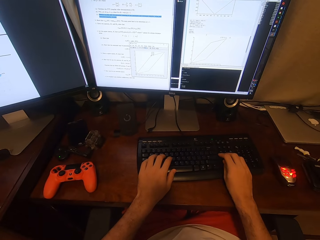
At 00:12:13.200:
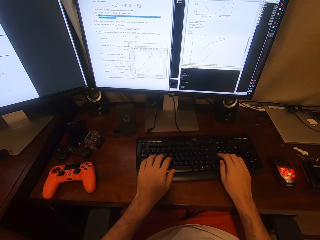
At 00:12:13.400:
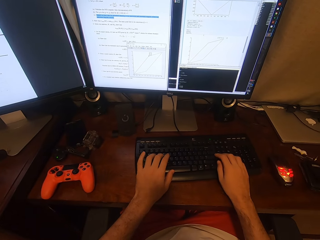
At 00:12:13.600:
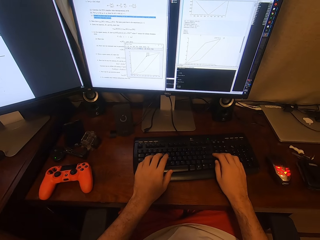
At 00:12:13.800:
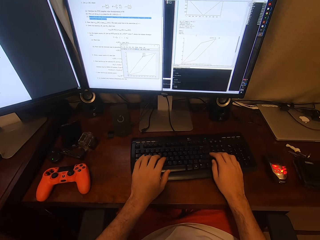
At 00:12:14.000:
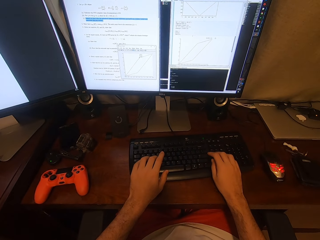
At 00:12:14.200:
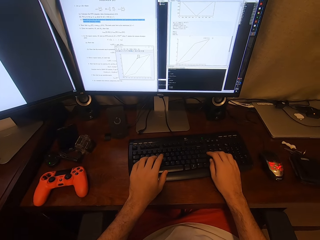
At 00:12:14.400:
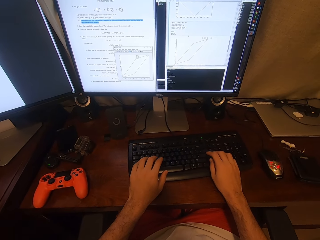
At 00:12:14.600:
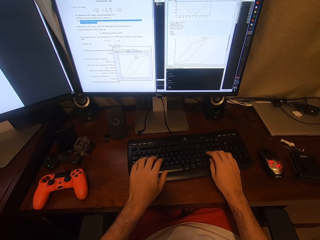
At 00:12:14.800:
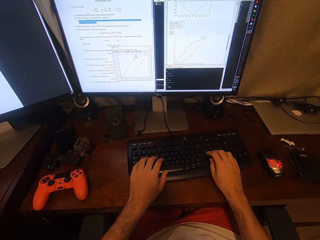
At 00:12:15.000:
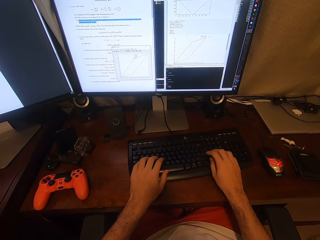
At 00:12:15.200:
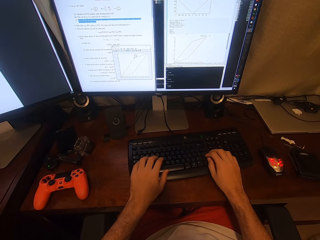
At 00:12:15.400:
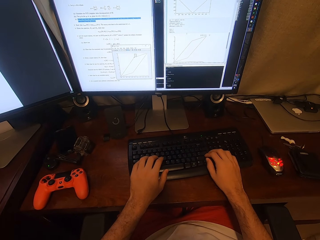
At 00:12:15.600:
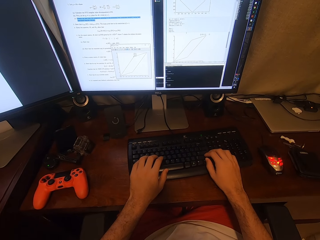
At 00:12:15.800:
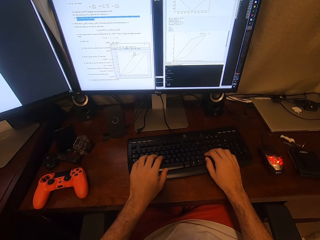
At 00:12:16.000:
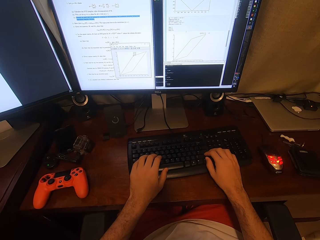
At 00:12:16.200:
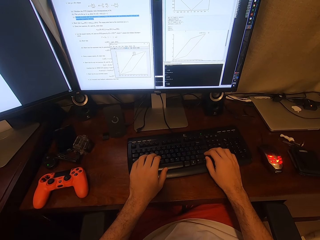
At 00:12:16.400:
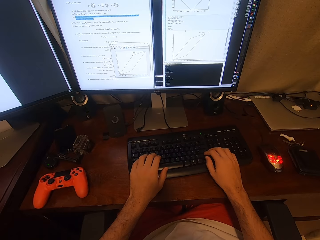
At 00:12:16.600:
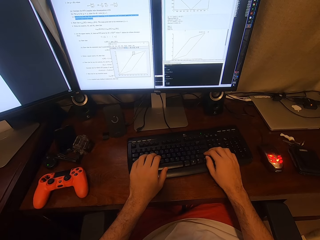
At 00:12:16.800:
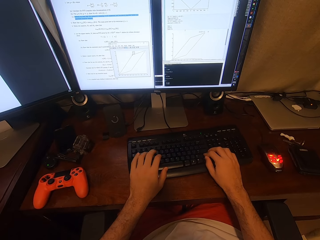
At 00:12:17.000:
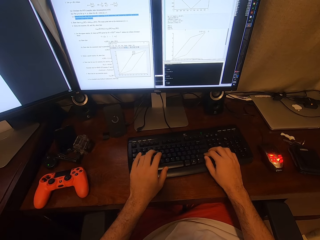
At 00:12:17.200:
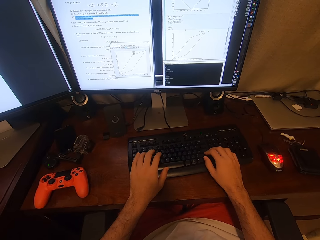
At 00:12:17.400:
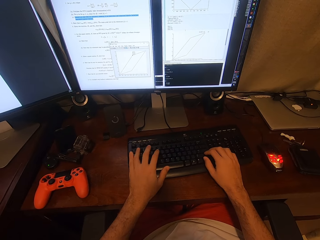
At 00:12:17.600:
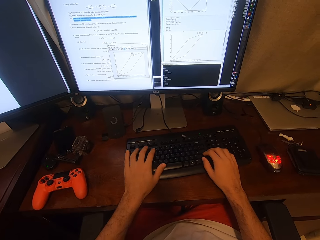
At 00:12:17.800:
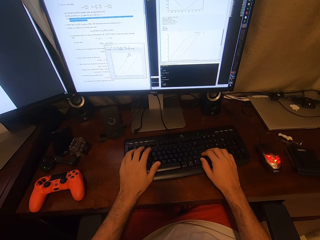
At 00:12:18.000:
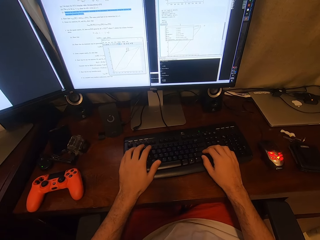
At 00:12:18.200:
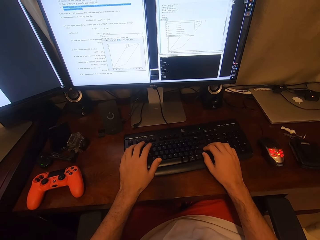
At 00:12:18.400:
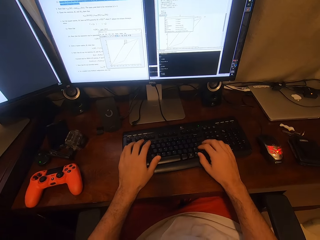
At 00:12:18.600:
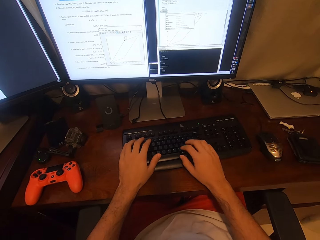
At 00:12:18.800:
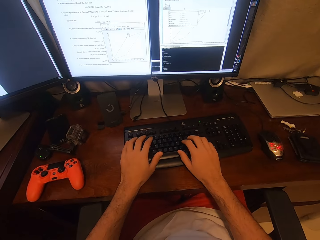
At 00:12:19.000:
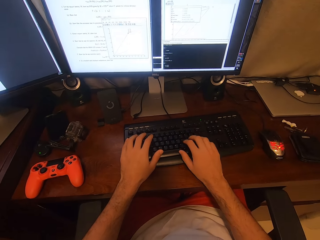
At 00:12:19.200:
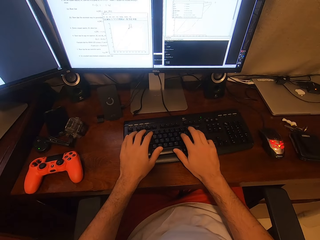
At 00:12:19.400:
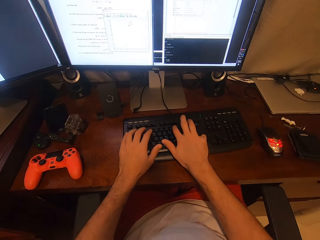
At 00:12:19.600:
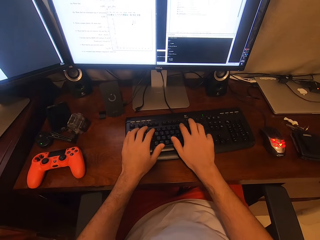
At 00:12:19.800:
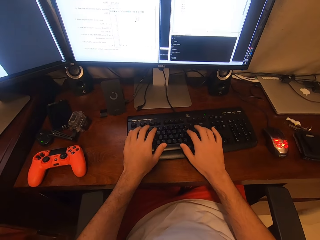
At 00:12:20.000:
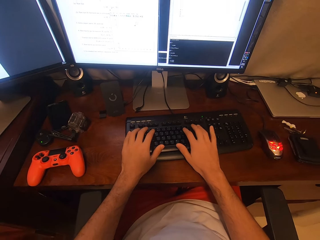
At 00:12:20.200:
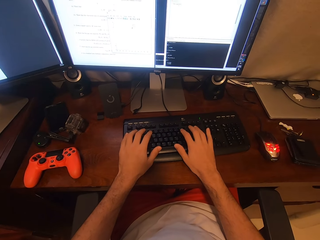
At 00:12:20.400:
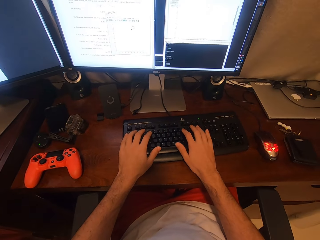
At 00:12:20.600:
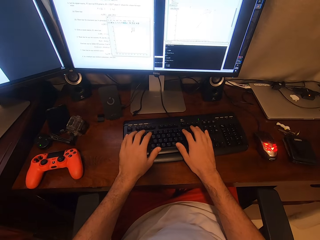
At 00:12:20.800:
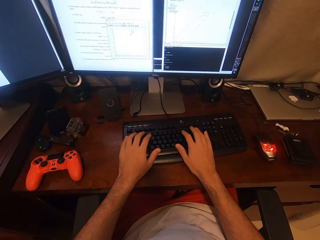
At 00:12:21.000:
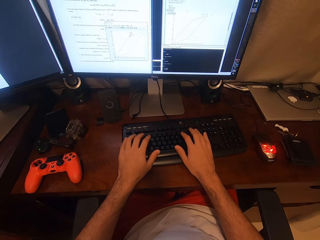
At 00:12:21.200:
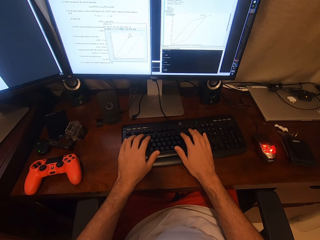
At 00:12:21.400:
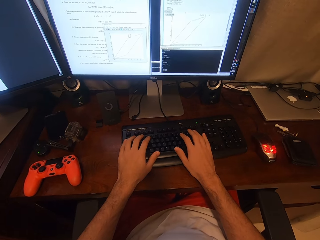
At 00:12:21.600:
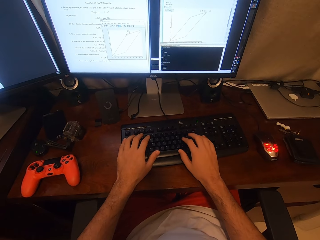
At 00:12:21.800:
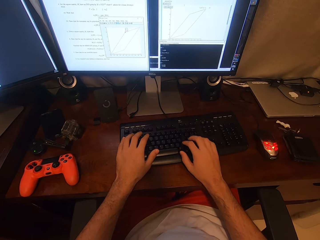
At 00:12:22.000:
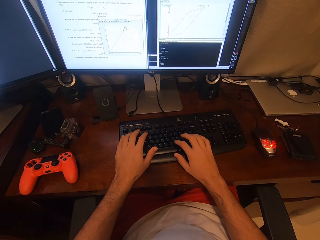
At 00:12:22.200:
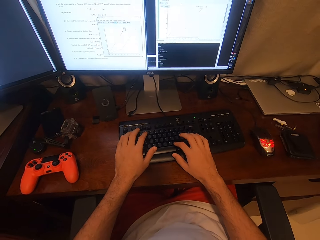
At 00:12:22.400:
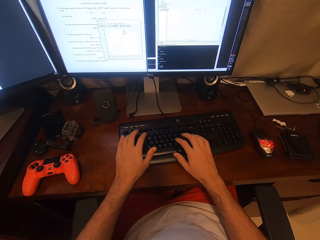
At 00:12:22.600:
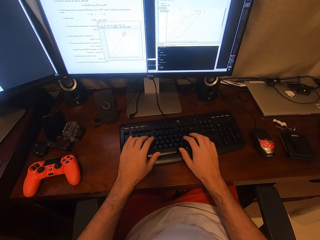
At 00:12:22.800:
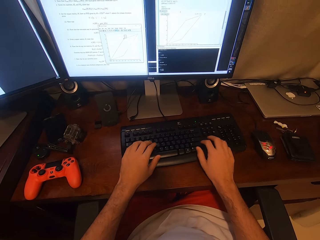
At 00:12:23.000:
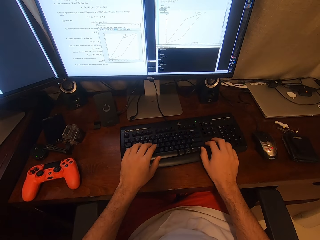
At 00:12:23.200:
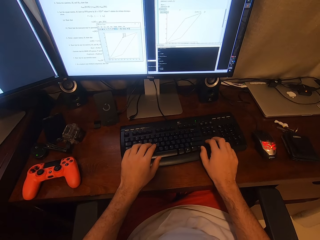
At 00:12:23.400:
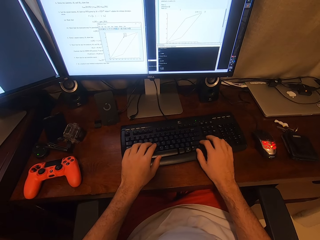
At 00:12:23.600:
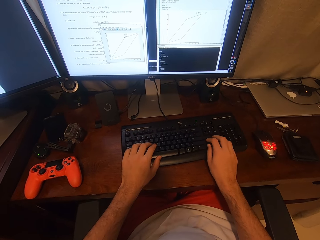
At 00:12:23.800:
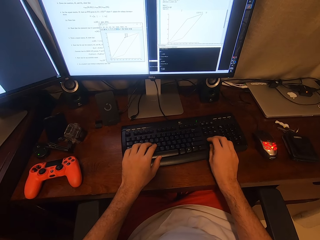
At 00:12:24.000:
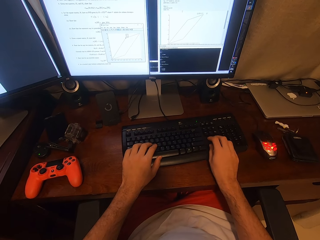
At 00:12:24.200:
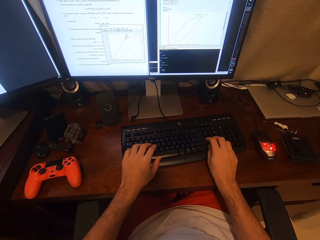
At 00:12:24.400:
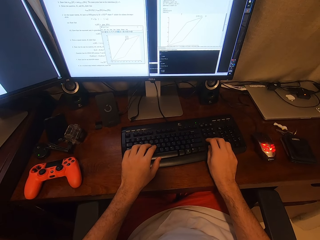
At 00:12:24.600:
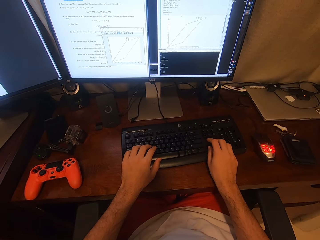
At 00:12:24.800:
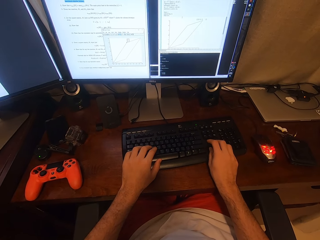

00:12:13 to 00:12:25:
The camera wearer types on the keyboard.

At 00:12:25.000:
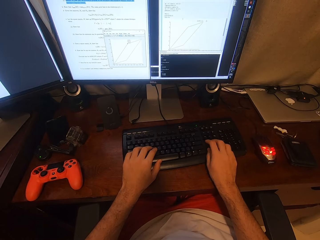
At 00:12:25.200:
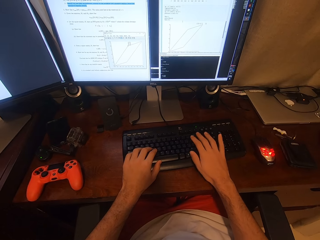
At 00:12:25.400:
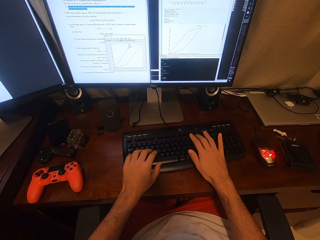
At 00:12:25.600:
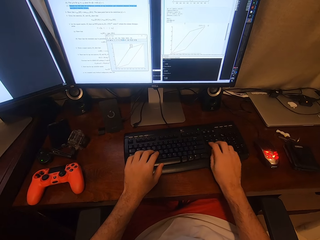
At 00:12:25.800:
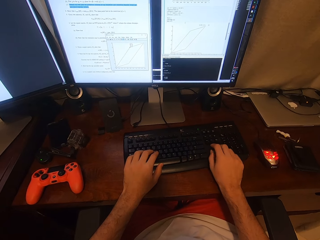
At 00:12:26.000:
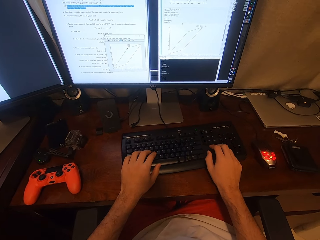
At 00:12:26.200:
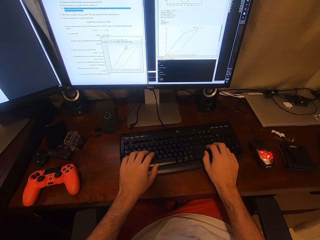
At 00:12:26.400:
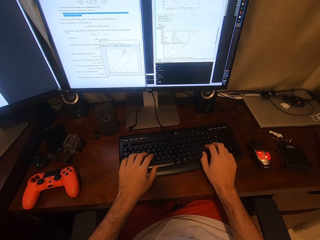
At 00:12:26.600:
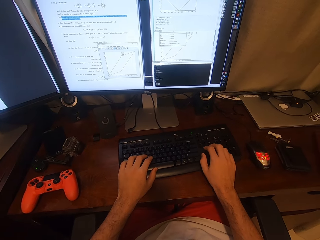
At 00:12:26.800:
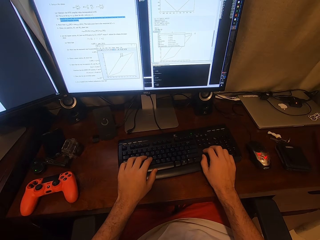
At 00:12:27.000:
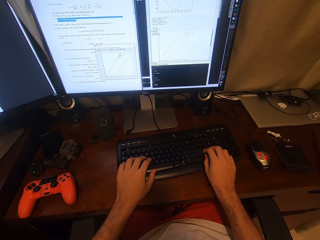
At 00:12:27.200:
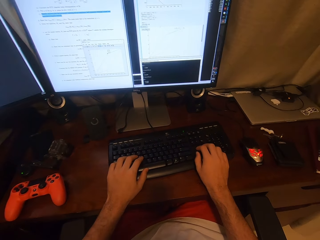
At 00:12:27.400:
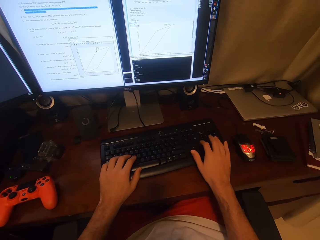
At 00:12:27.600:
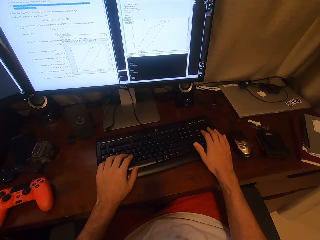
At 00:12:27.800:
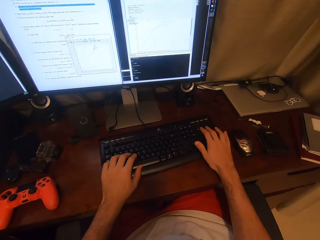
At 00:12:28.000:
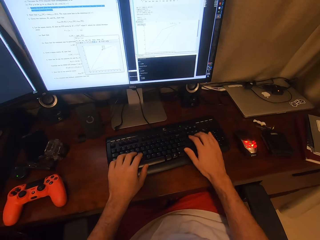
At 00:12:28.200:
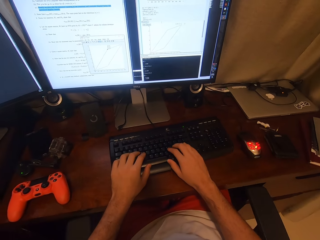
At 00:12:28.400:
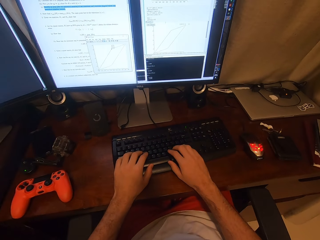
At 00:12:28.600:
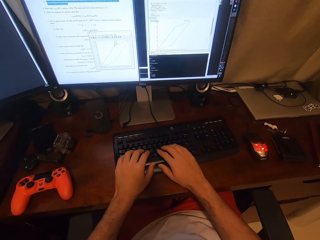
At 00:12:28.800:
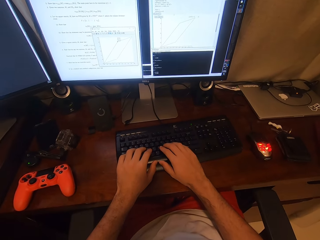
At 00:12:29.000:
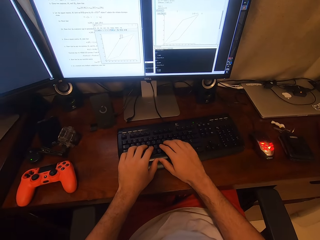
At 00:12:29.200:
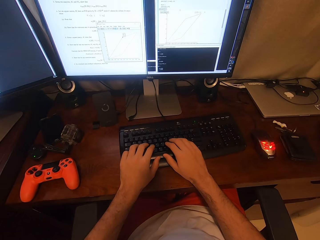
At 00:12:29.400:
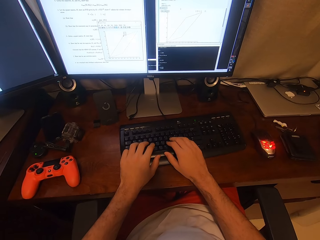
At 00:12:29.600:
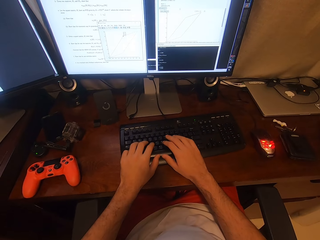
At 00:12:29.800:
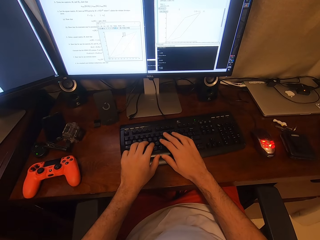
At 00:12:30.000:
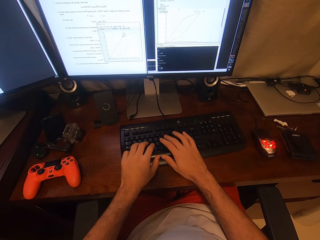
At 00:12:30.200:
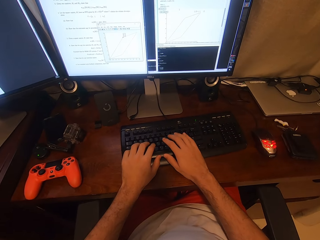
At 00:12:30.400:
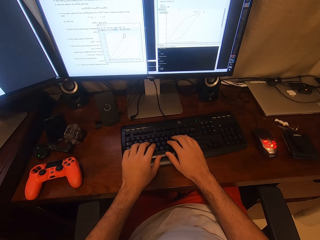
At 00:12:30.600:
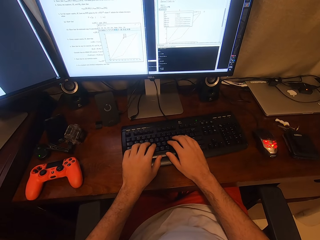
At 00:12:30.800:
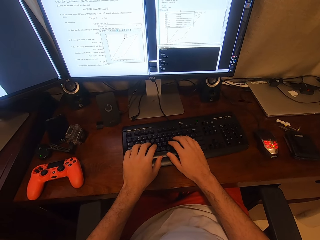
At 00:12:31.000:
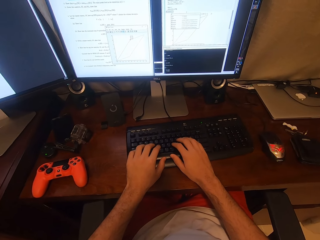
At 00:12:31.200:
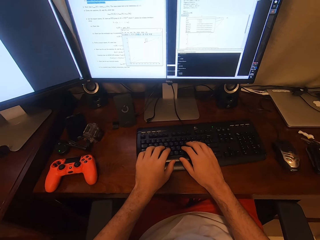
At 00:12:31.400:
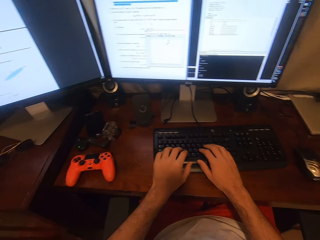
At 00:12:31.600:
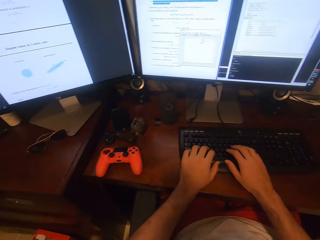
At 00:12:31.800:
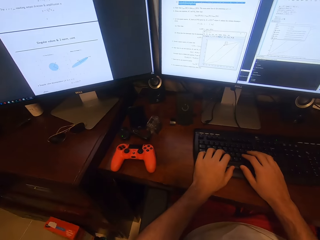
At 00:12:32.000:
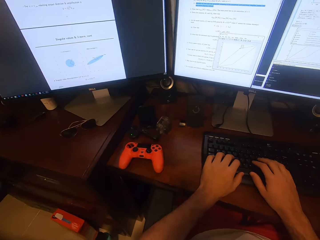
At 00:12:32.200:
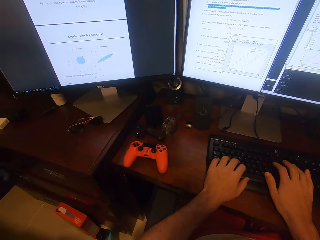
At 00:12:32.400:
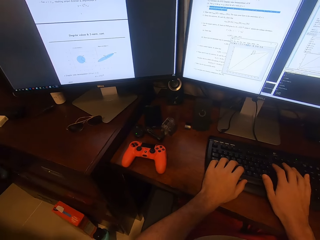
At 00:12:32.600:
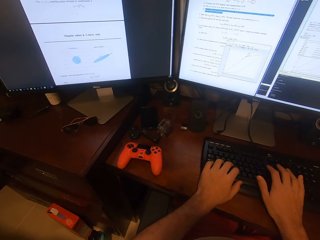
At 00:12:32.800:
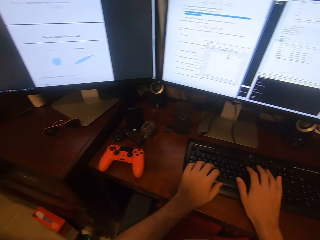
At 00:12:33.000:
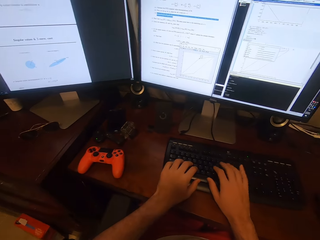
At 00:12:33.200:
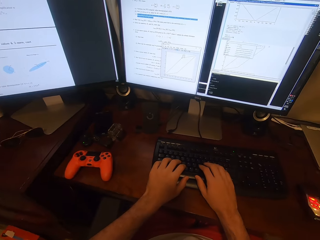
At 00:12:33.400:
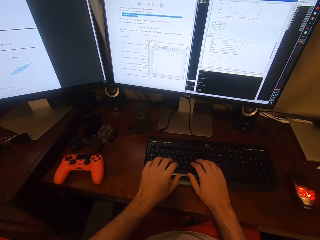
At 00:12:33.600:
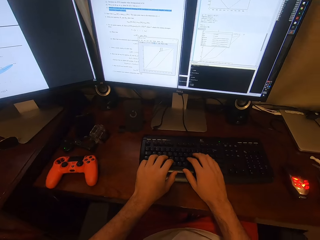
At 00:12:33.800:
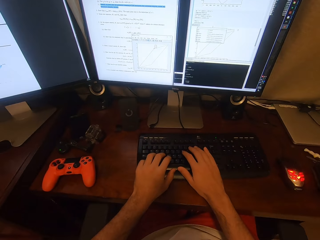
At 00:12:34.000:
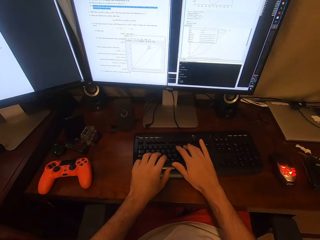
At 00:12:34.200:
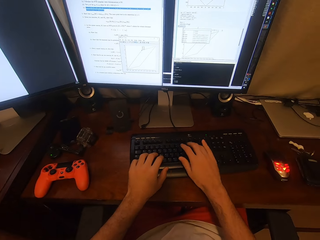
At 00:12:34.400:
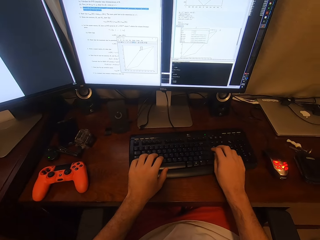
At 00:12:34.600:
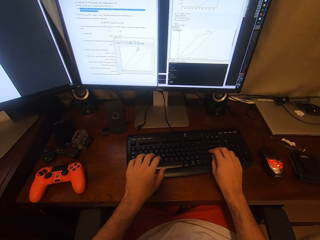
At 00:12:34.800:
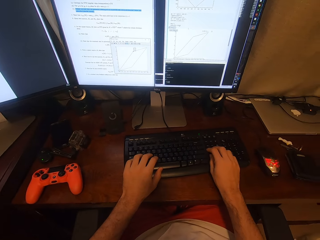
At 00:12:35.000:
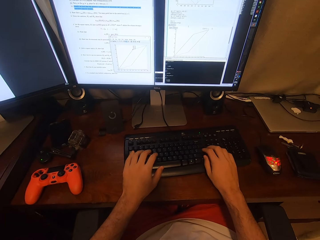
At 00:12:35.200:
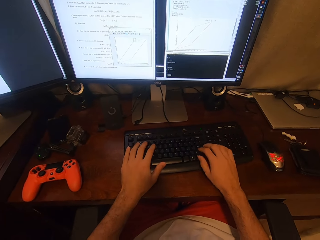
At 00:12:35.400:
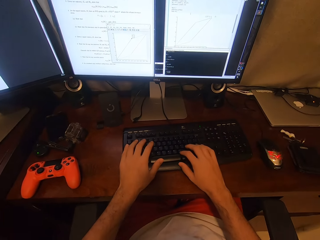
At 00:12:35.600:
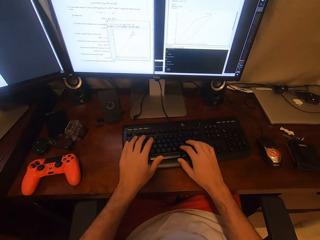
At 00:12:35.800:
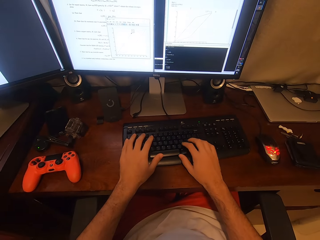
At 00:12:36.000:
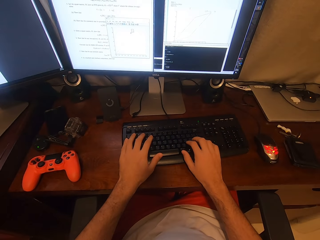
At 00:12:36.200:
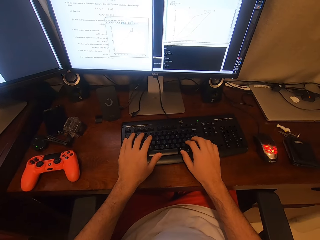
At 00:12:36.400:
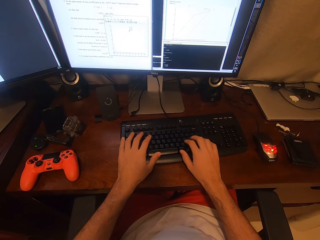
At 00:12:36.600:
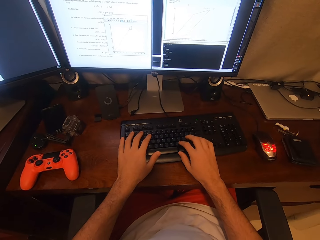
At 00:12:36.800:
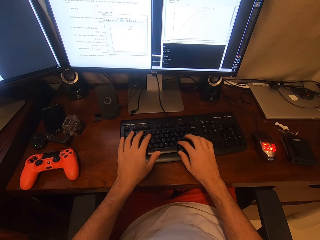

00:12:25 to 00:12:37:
The camera wearer types on the keyboard. They look at the monitor. They type on the keyboard.
